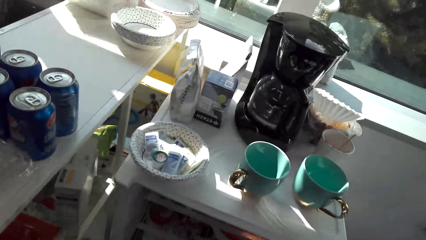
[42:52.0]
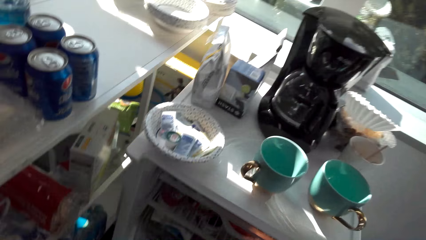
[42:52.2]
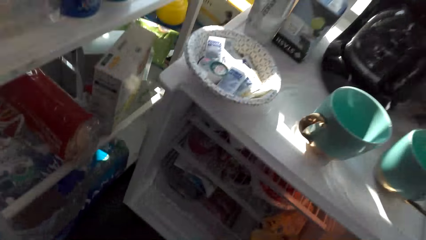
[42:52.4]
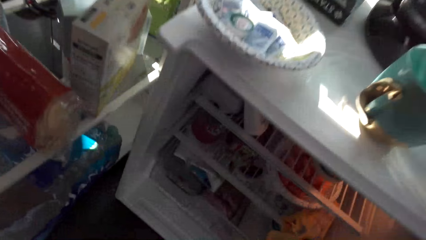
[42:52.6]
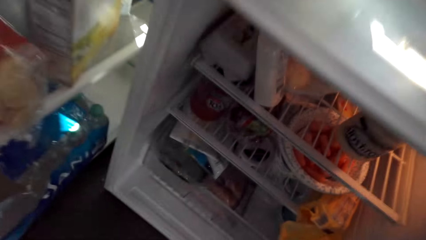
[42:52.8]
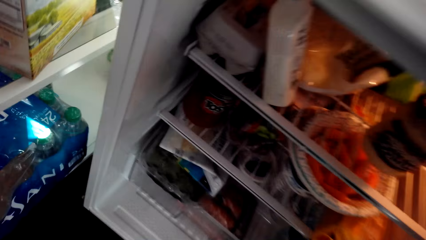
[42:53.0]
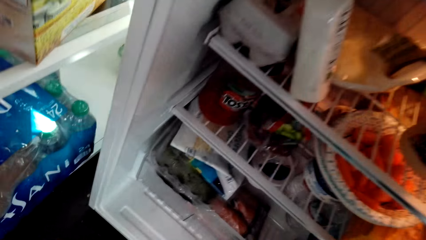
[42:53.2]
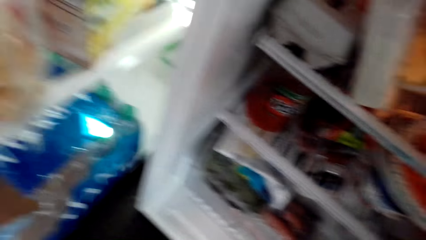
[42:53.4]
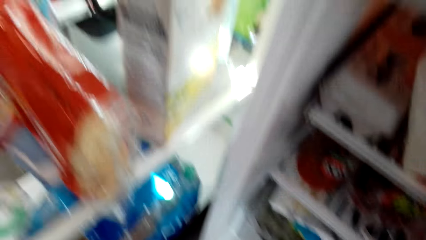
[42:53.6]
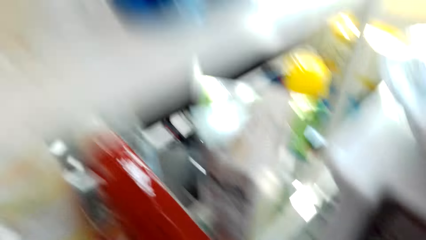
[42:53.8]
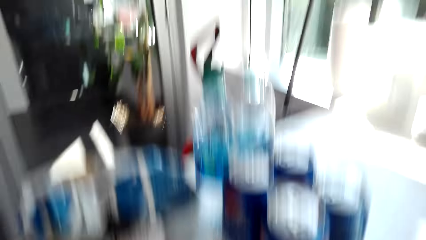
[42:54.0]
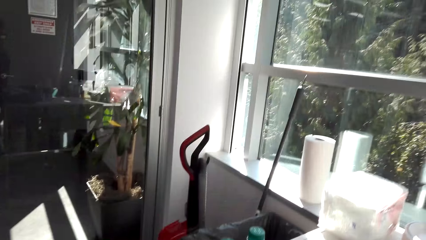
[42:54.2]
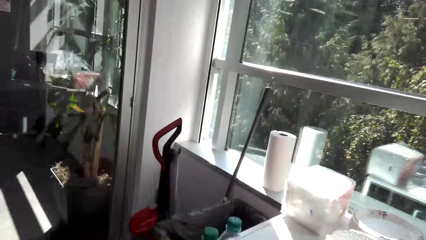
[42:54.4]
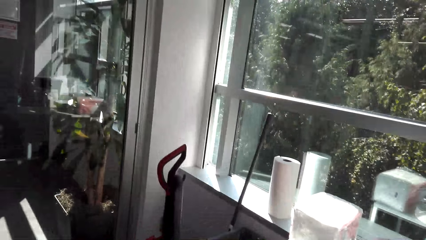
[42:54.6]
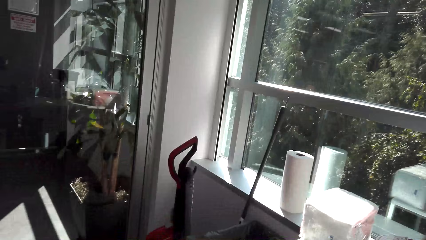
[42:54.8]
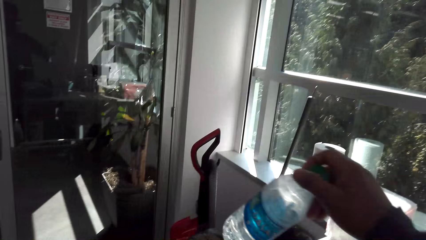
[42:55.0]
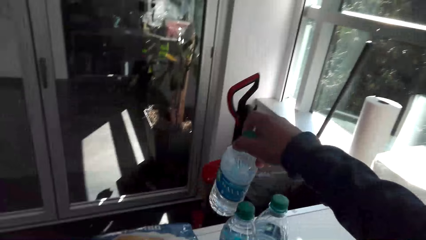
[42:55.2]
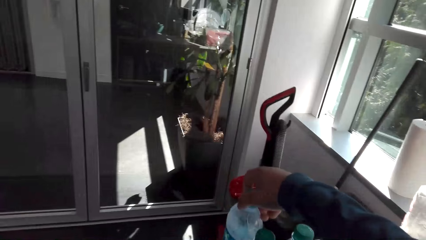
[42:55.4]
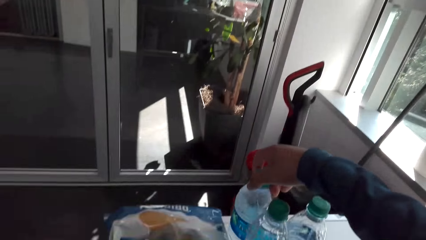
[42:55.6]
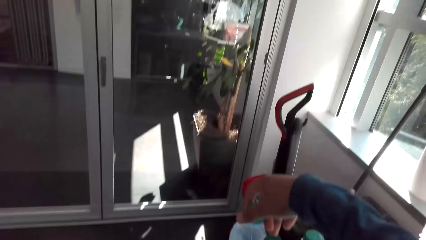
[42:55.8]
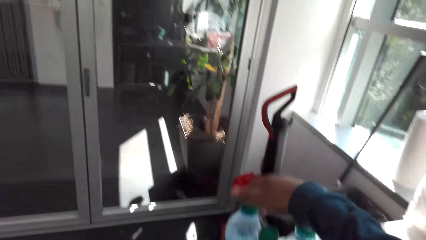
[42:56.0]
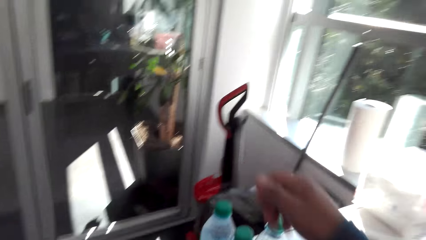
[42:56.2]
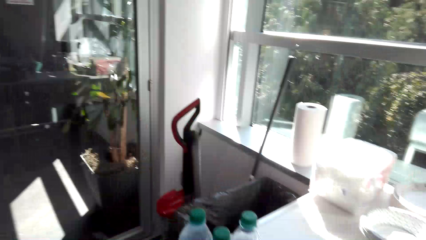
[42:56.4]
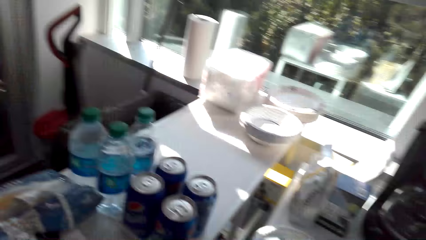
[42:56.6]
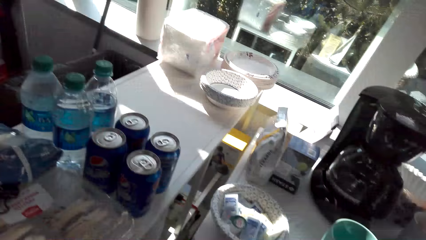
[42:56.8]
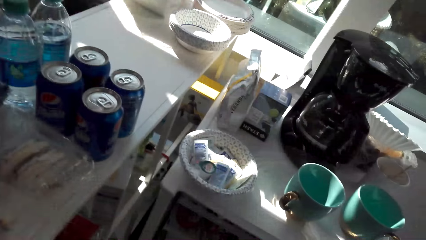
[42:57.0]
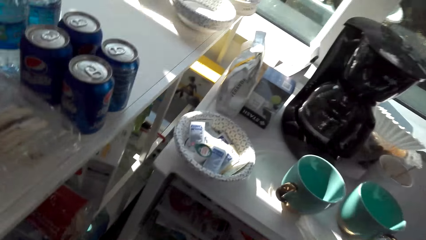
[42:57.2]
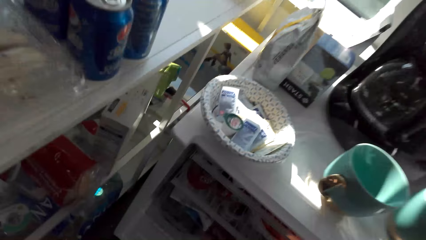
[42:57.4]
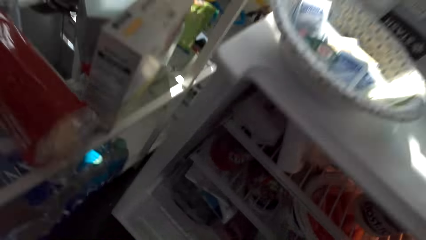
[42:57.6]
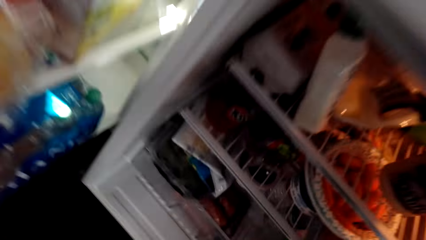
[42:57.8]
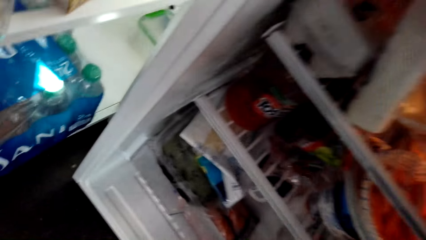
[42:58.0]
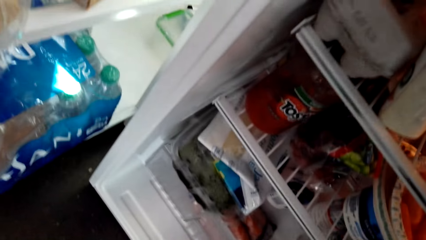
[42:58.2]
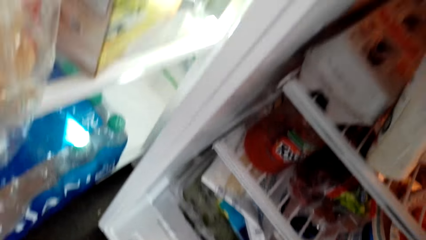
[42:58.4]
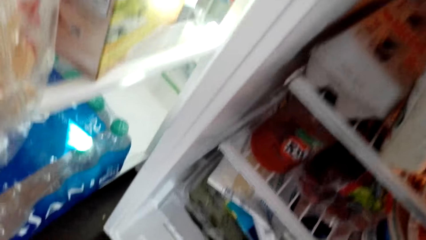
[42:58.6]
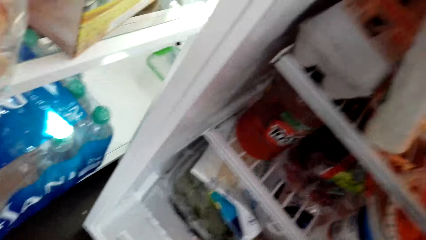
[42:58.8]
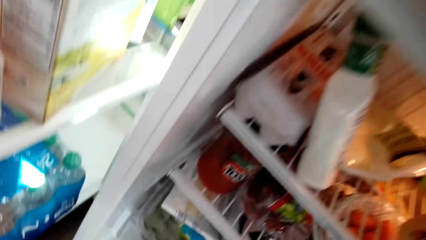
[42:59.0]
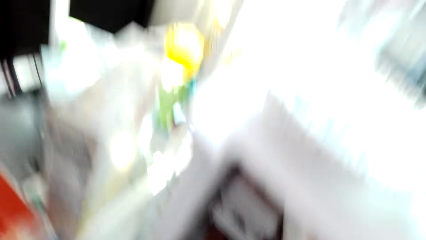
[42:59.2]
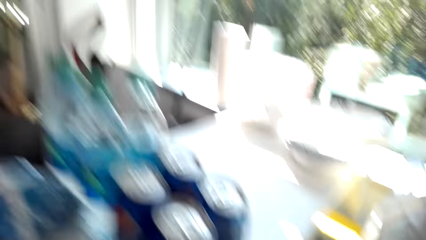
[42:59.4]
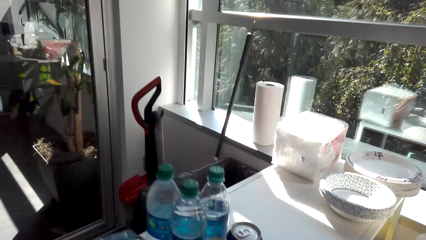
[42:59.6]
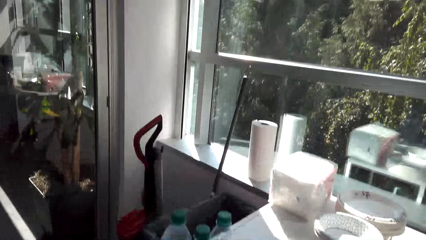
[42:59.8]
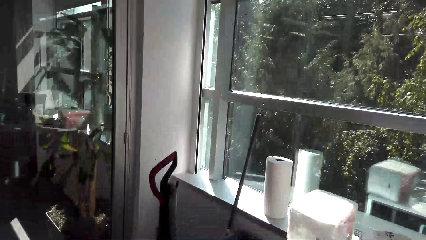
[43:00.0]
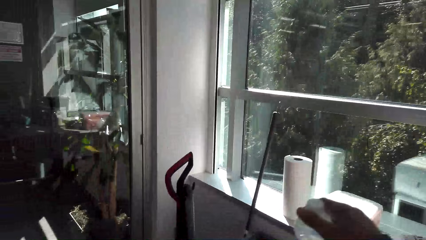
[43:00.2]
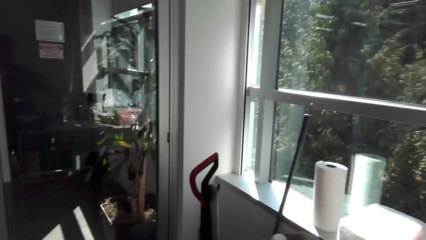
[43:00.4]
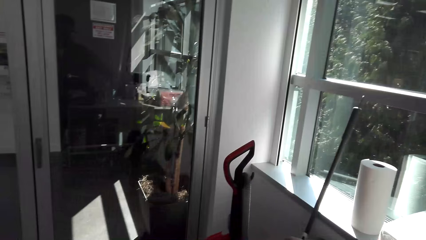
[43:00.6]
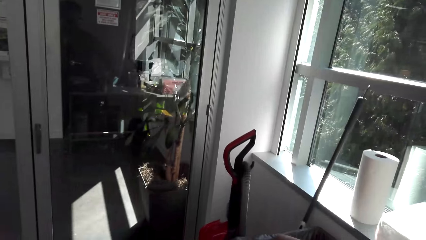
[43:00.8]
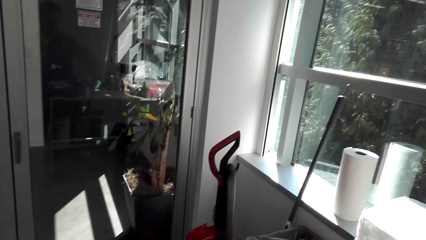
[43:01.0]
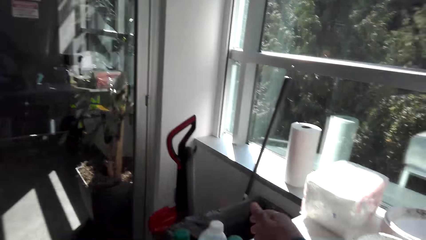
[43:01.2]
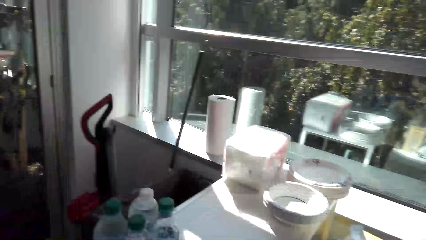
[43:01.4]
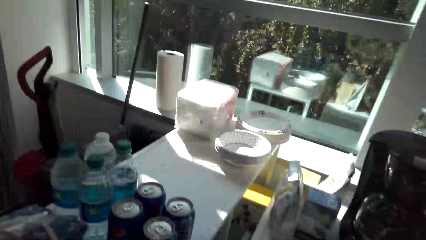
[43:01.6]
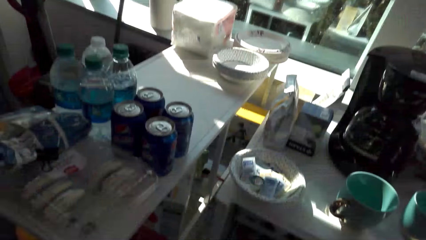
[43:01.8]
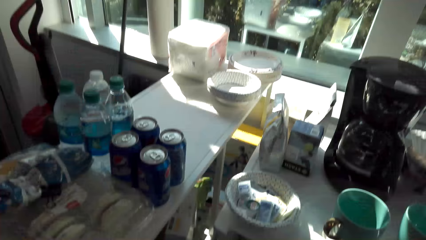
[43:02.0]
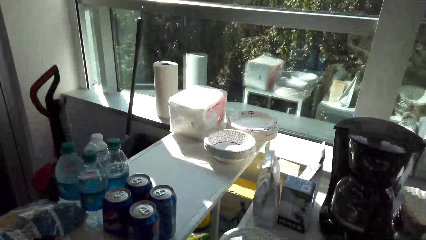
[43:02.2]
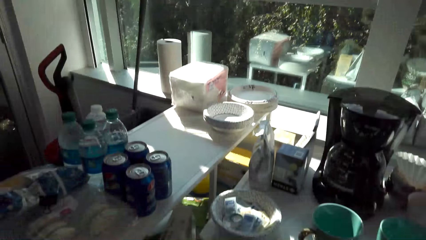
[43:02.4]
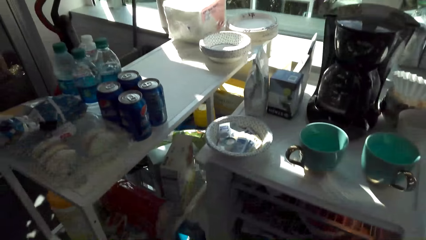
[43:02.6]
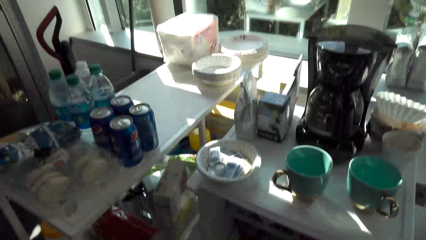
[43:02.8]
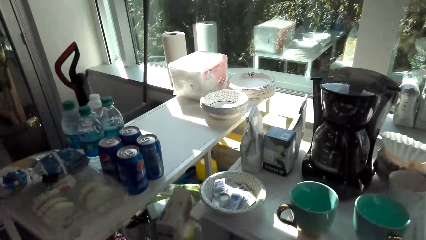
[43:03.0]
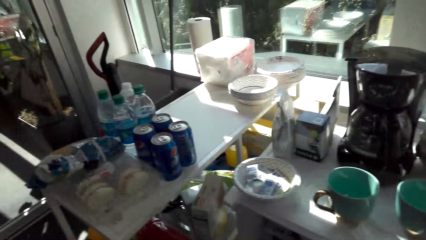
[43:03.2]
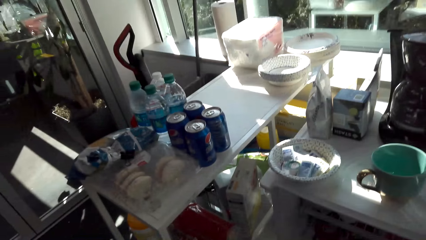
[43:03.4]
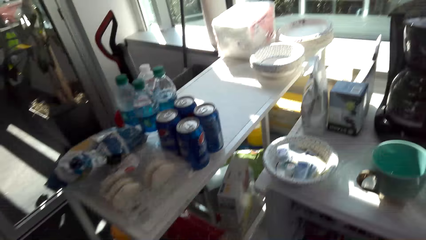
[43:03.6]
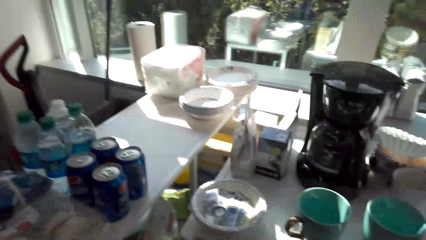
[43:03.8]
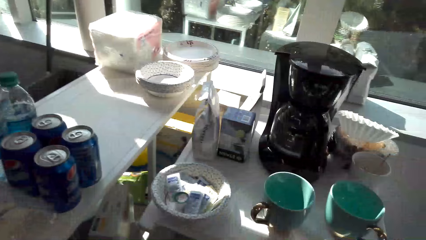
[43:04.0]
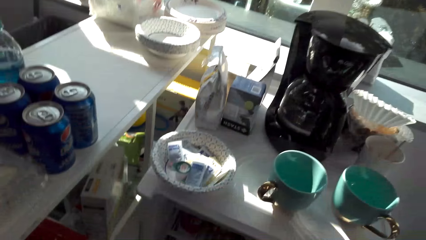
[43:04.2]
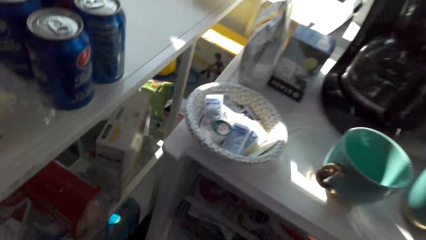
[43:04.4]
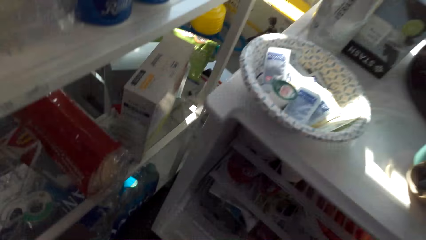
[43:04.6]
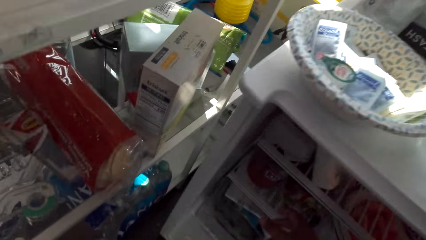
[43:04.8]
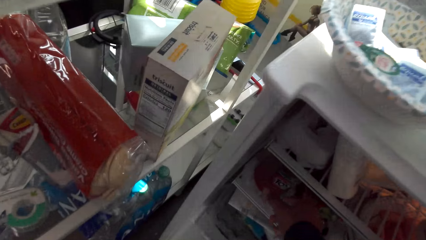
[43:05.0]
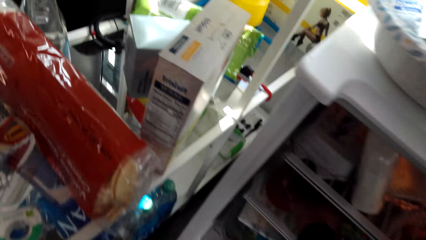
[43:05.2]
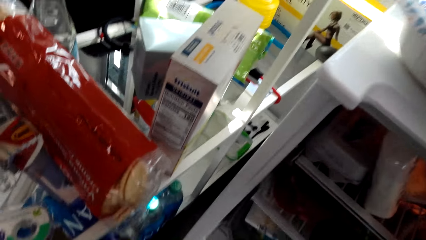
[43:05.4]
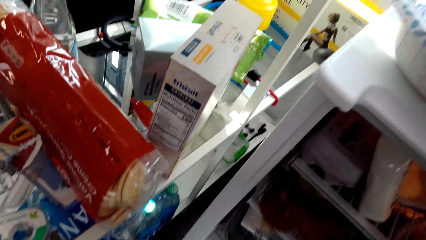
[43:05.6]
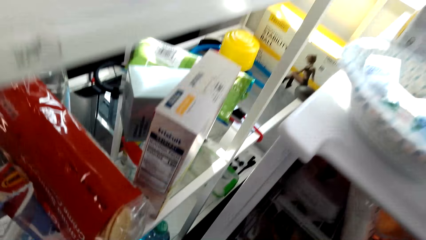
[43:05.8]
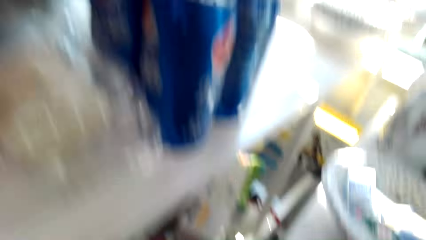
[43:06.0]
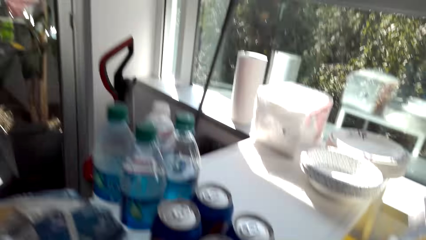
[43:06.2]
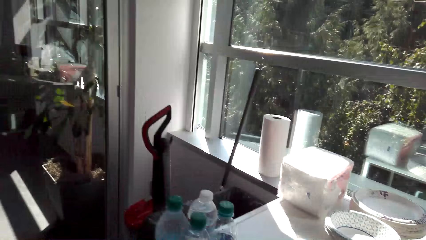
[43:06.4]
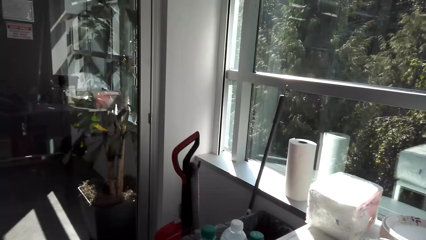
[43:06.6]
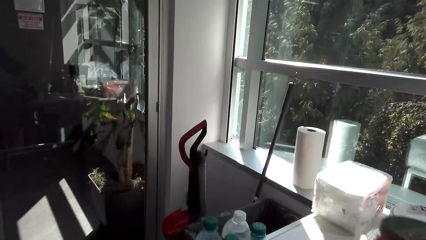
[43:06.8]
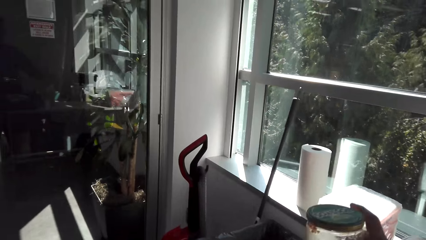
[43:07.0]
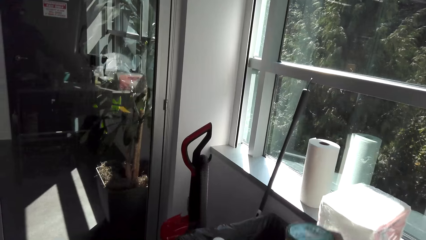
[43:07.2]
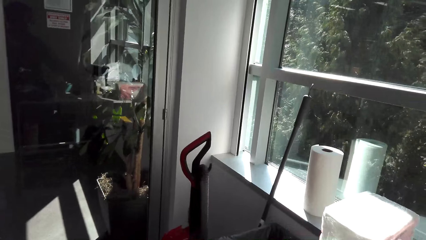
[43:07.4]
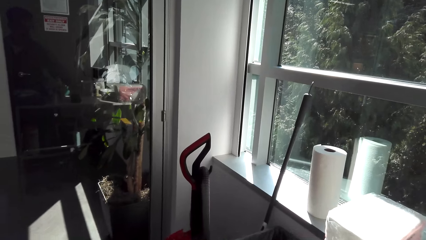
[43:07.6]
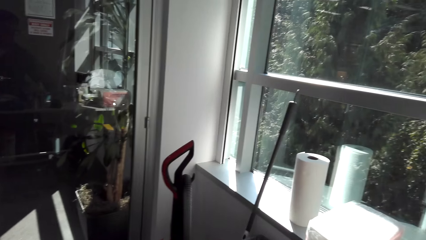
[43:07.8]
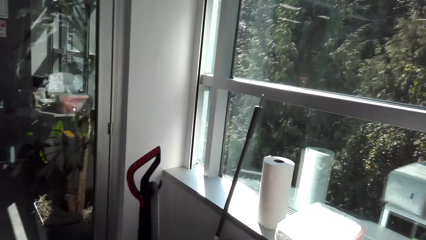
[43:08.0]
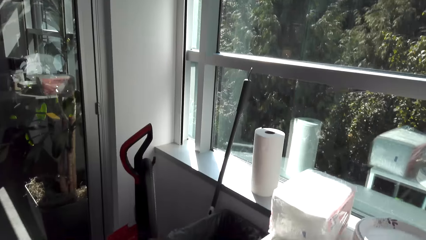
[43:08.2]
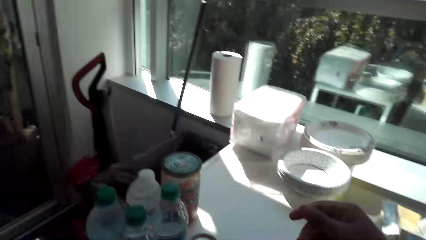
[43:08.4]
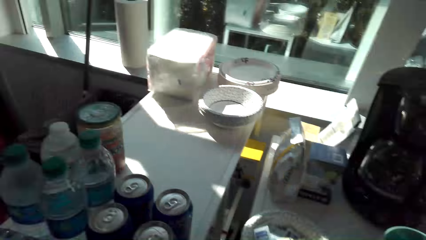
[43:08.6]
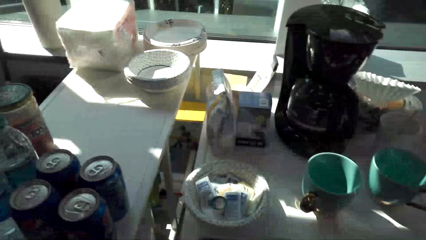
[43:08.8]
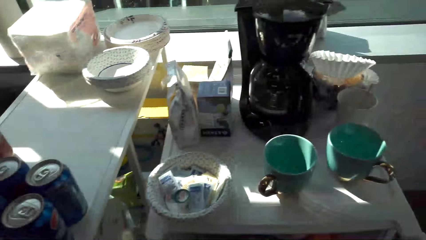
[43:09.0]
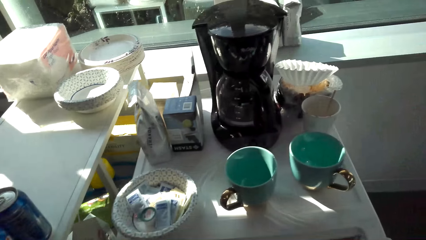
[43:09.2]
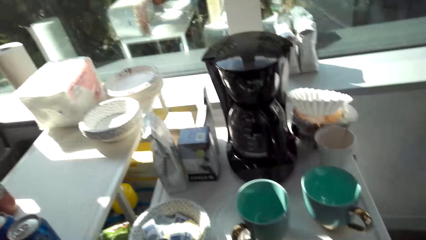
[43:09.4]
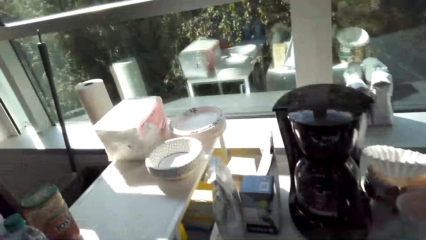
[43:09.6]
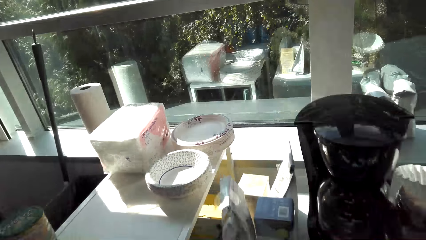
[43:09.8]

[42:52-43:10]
The camera wearer looks inside the fridge. They pick the bottle of water from the shelf. They hold the bottle. They put the bottle of water on the table. They look inside the fridge. They hold the bottle. They put down the bottle. They look inside the fridge. They pick the can from the shelf. They move the bottle. They put the can on the table.
